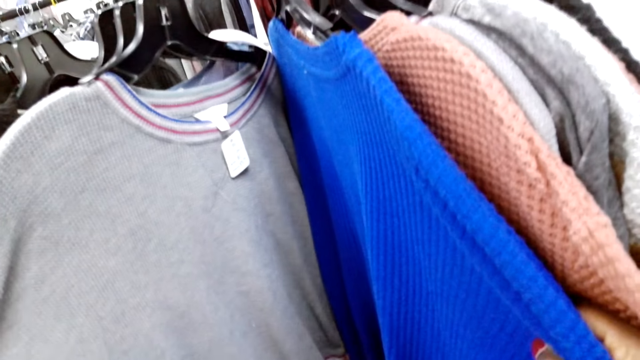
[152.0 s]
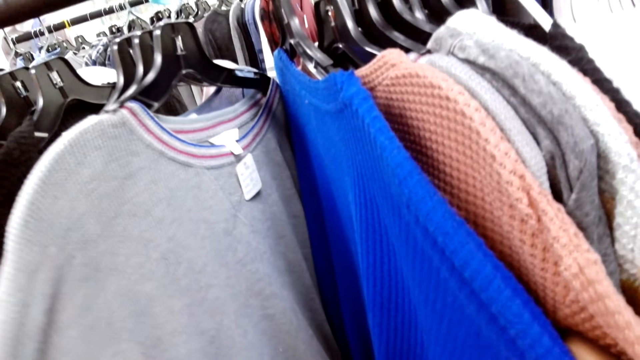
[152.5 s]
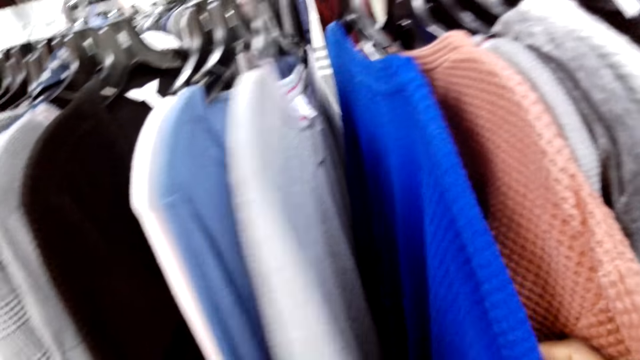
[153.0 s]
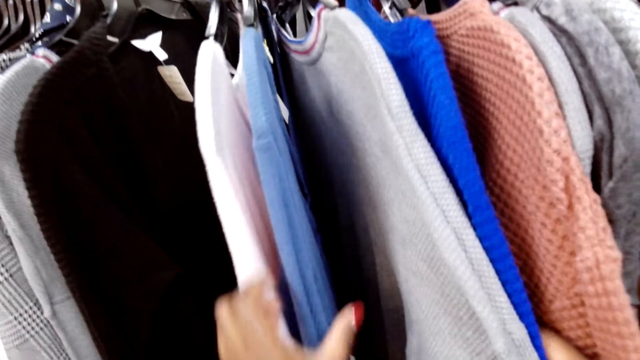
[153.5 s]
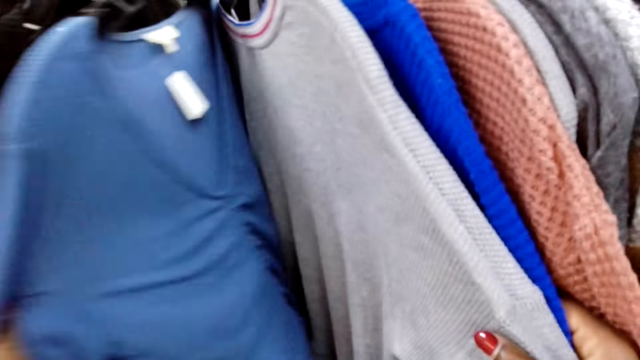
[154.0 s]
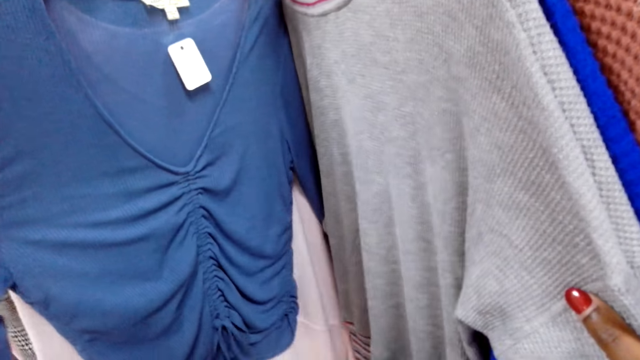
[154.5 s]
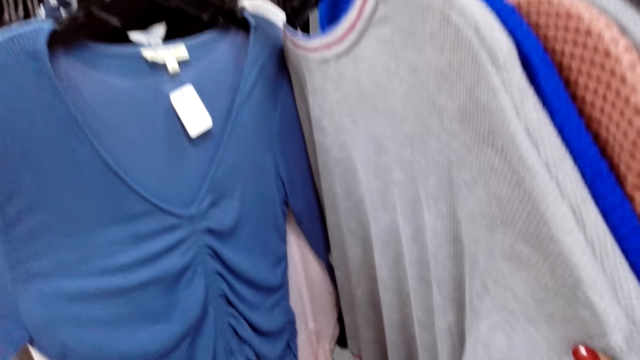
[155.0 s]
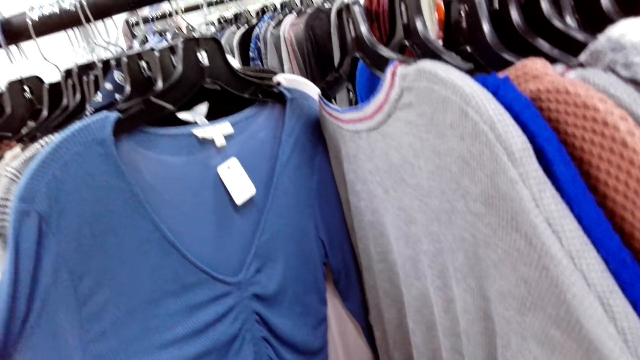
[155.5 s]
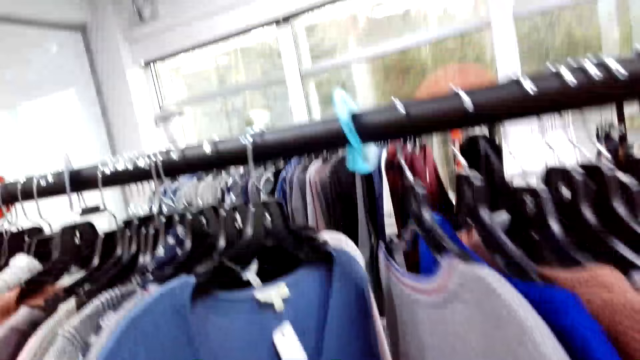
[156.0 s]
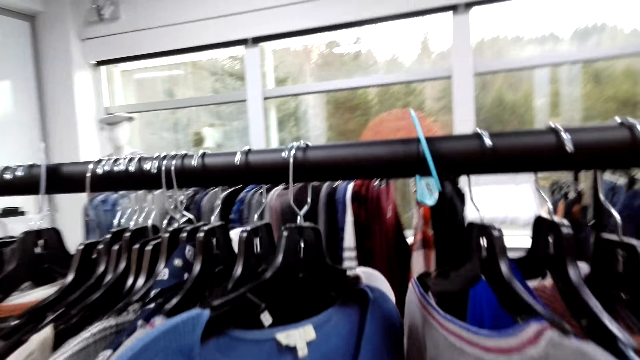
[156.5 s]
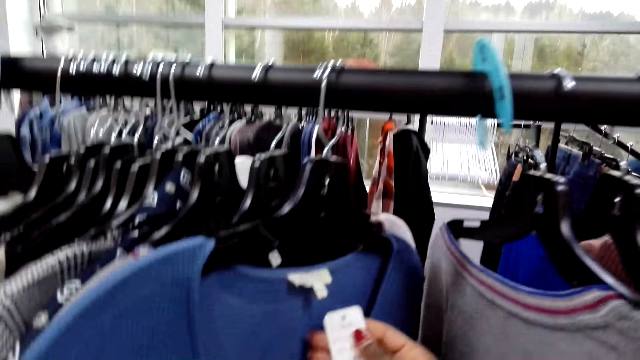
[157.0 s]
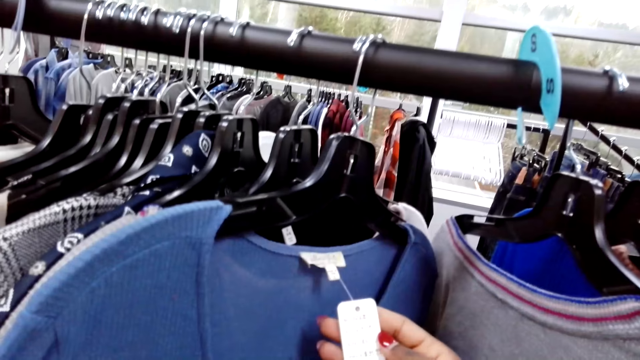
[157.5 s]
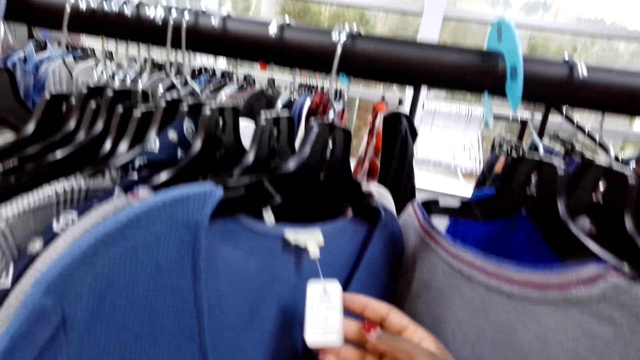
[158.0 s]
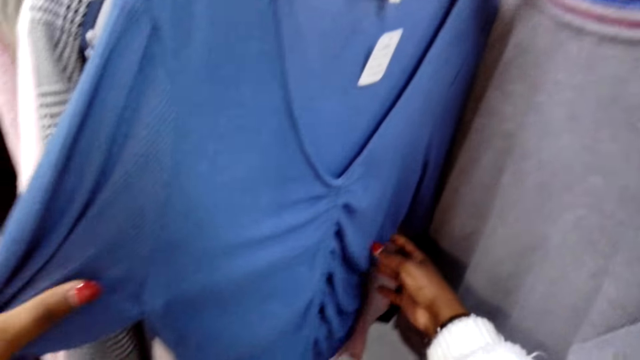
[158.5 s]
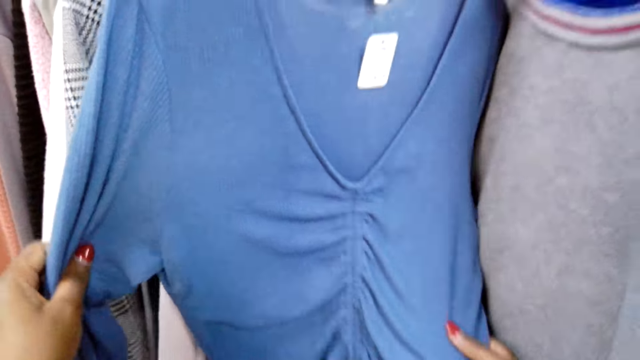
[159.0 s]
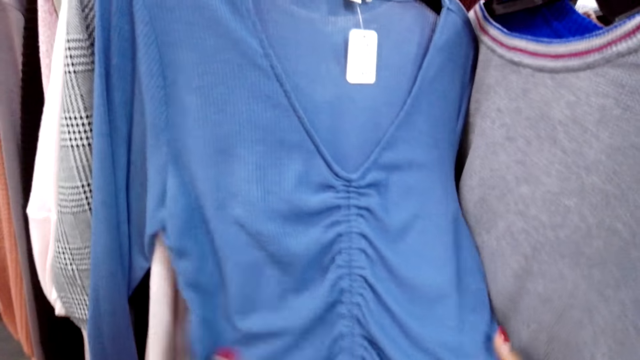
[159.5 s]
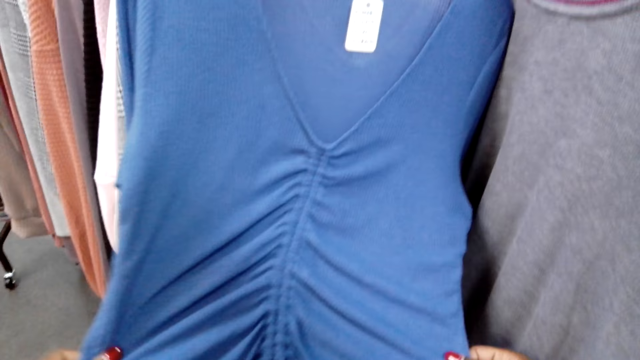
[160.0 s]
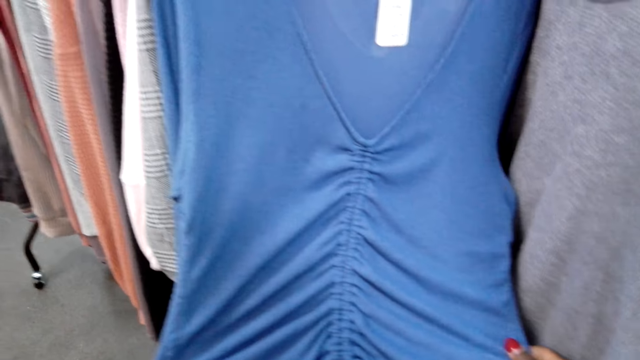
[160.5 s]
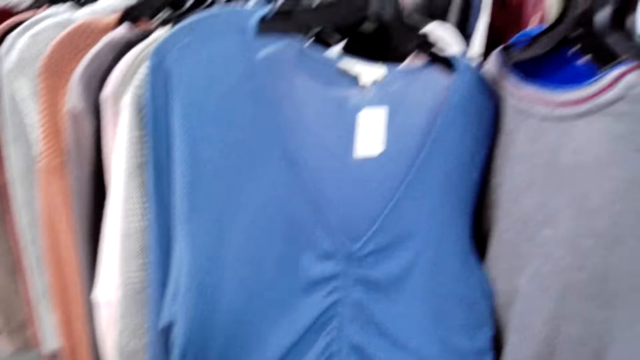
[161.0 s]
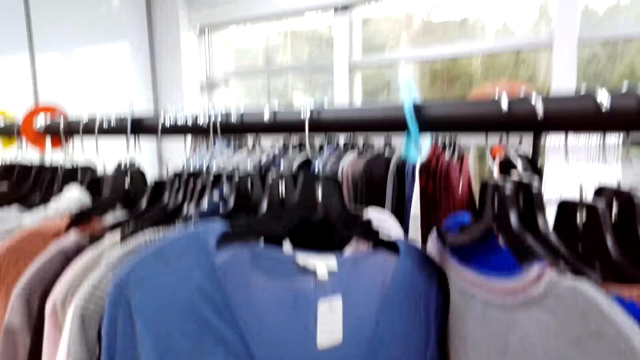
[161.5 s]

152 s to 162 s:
The camera wearer checks a blouse on a hanger. They read the cloth tag on the blouse. They straighten the blouse.

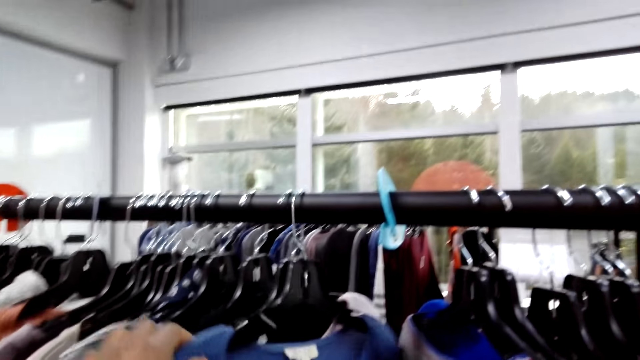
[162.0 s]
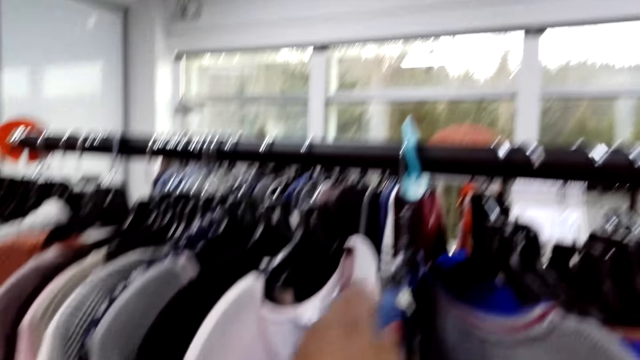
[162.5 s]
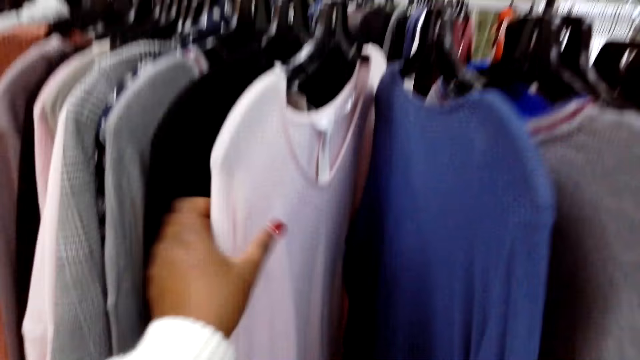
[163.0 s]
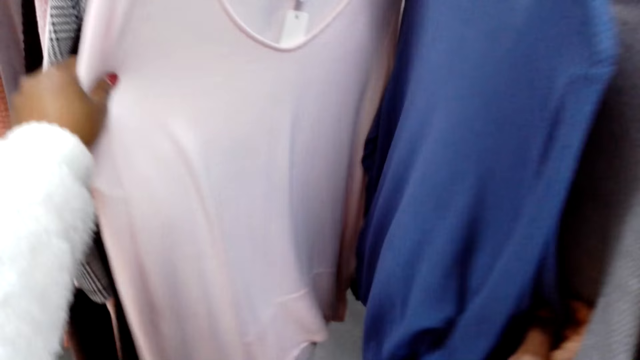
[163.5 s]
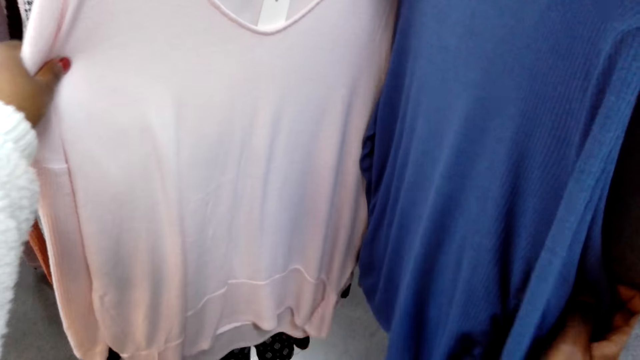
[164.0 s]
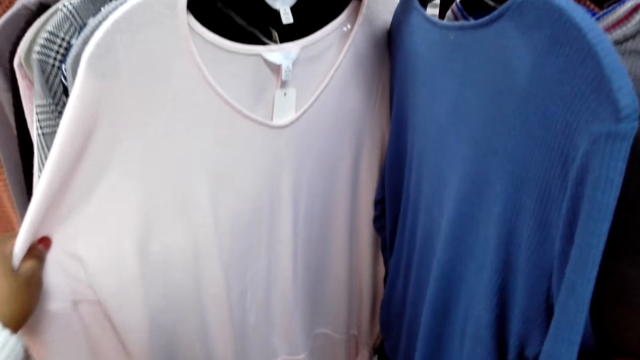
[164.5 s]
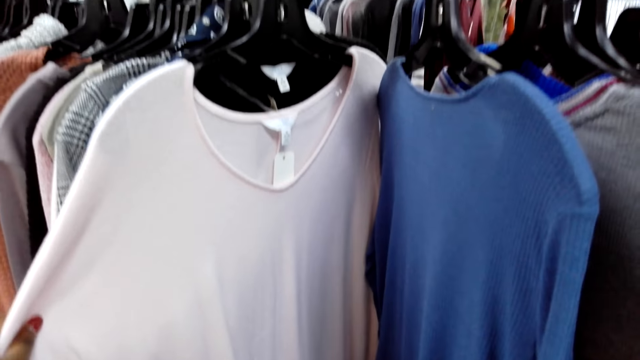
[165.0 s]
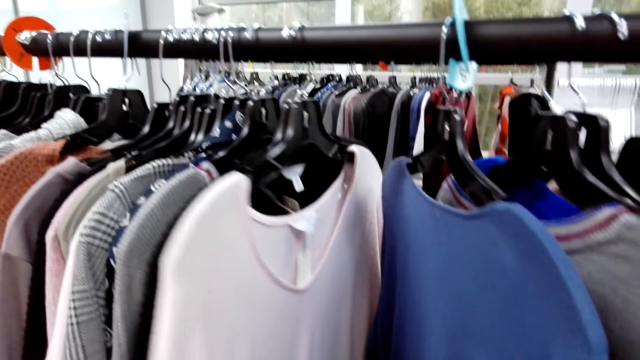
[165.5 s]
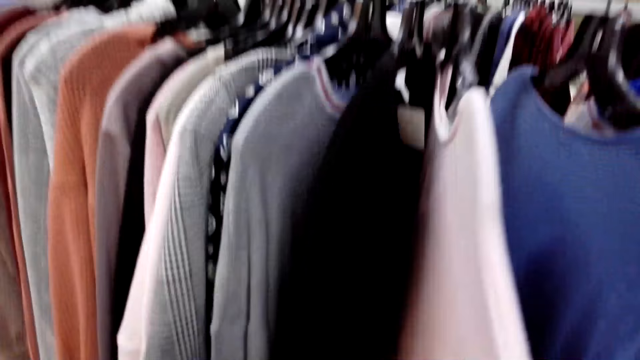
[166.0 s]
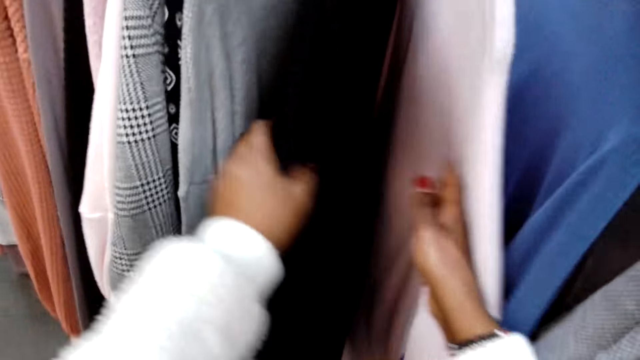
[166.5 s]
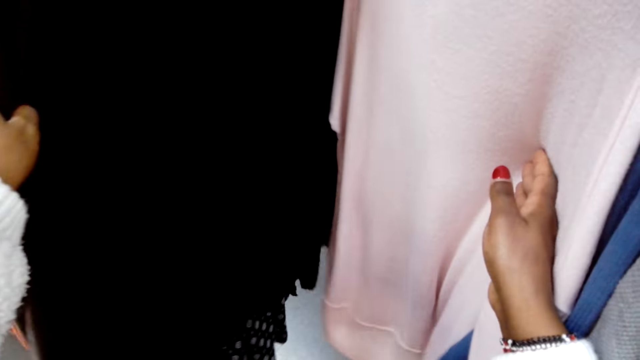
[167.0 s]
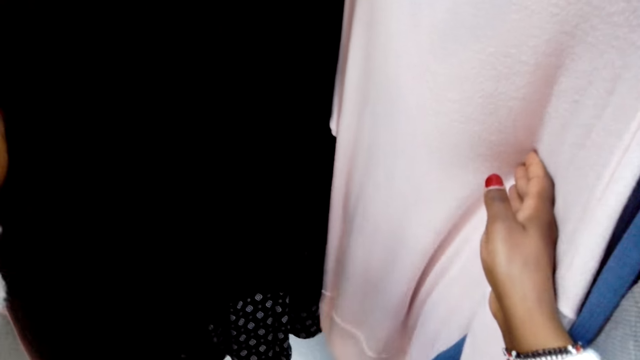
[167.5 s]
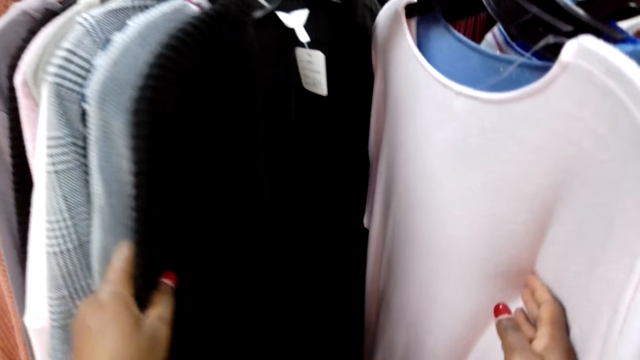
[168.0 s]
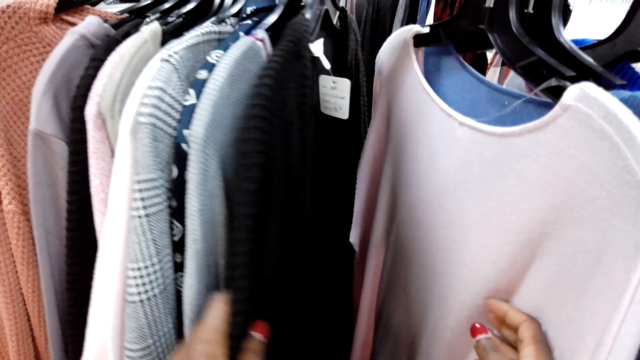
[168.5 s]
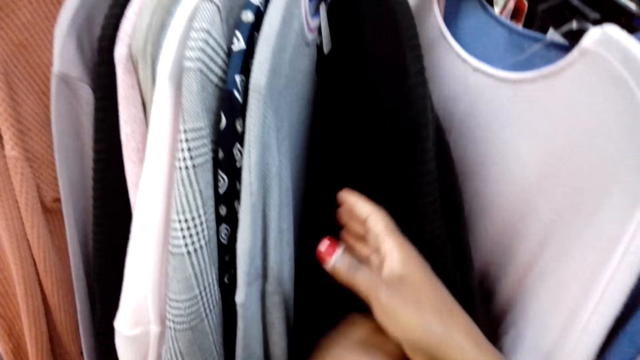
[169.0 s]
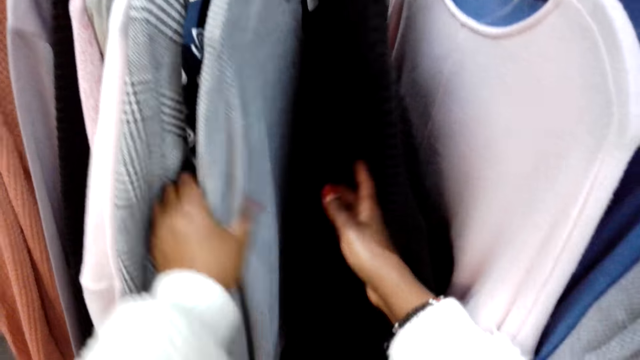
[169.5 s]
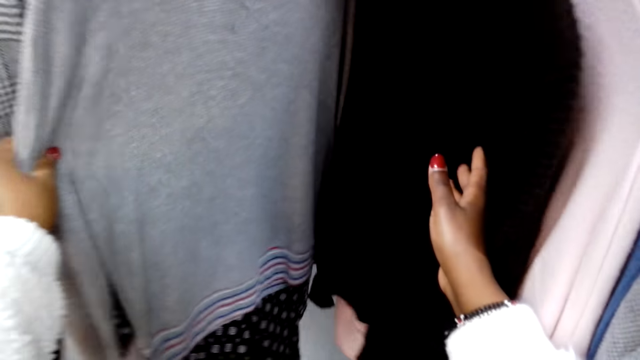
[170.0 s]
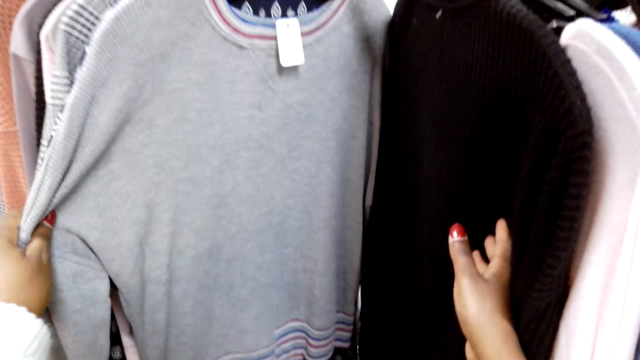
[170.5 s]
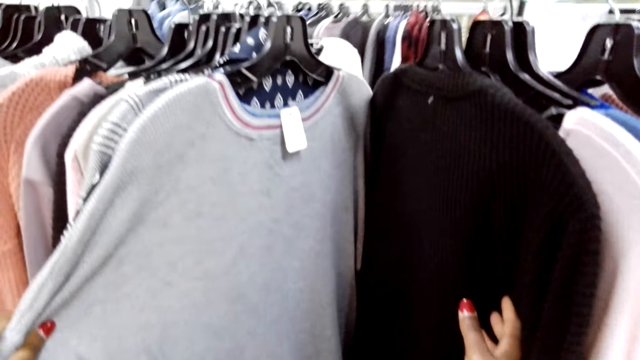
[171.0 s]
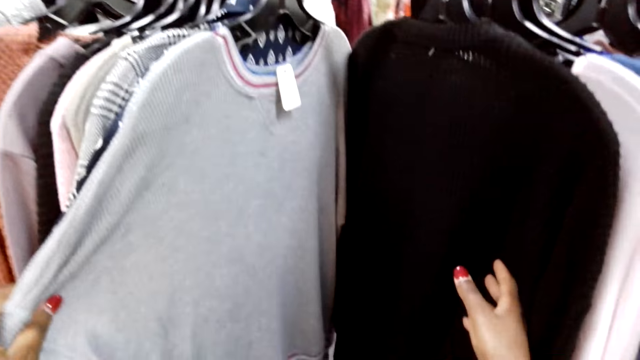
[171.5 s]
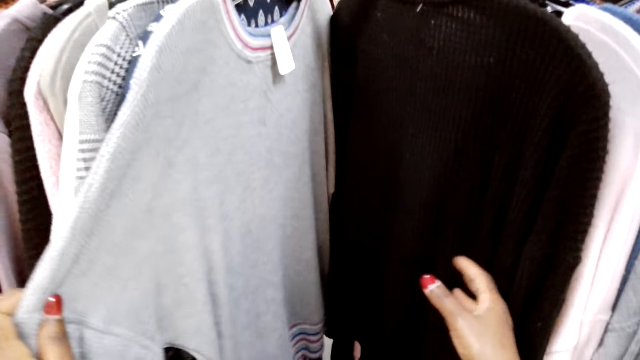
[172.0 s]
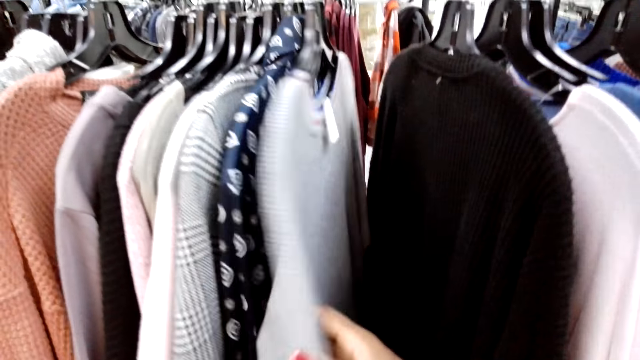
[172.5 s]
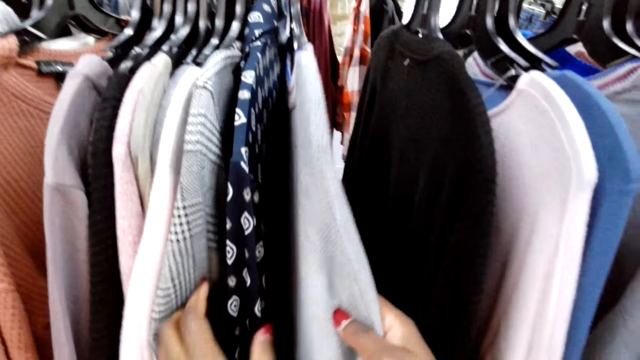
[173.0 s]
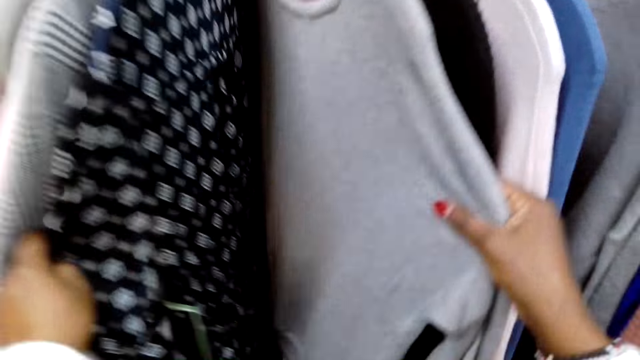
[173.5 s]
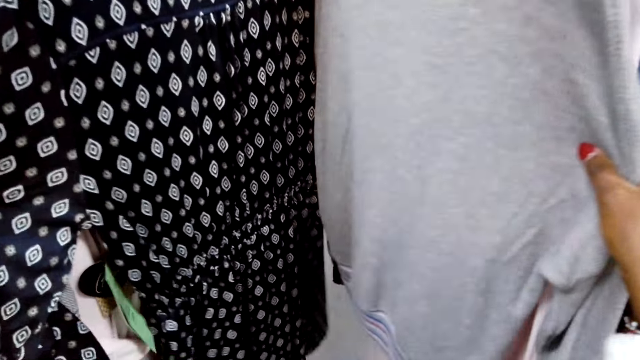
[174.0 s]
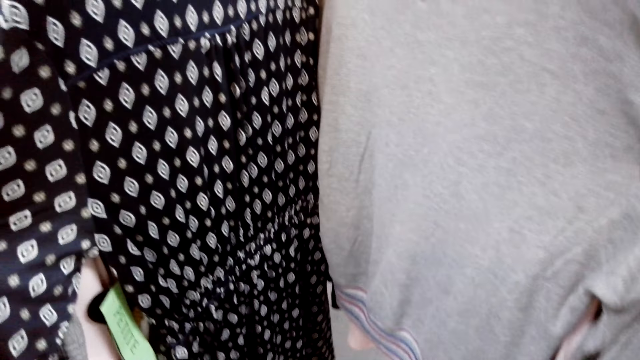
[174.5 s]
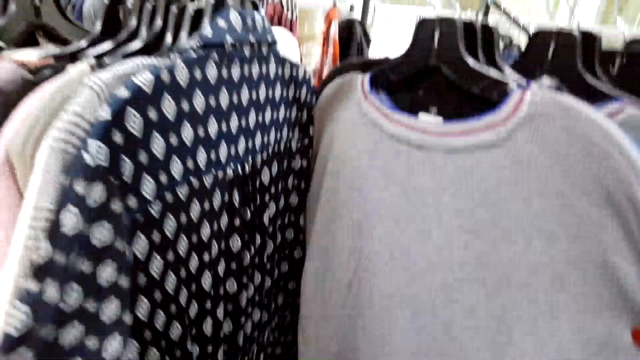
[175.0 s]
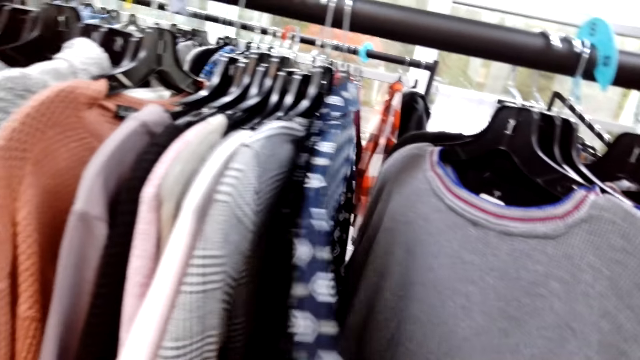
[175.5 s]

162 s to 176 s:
The camera wearer moves a blouse on a rod. They check the blouse on a hanger. They check a sweater on a hanger. They check the sweater again. They check a dress on a hanger.
